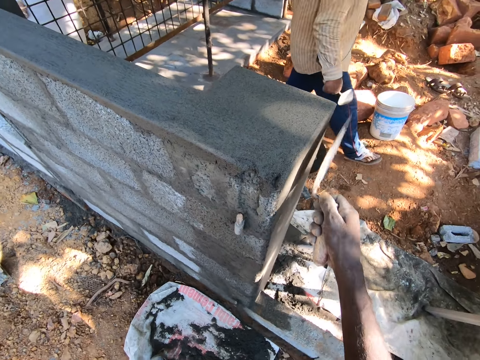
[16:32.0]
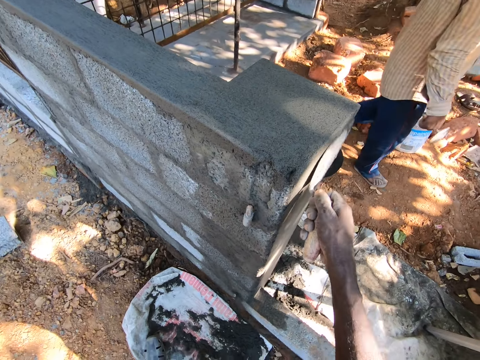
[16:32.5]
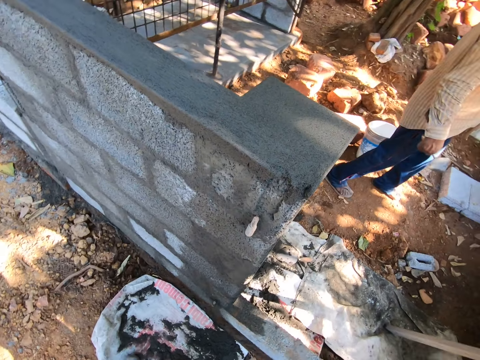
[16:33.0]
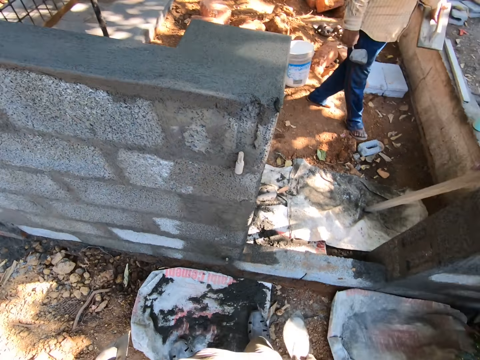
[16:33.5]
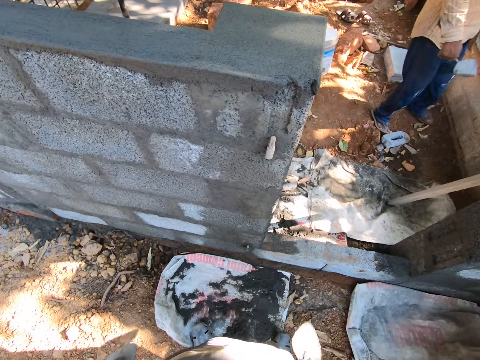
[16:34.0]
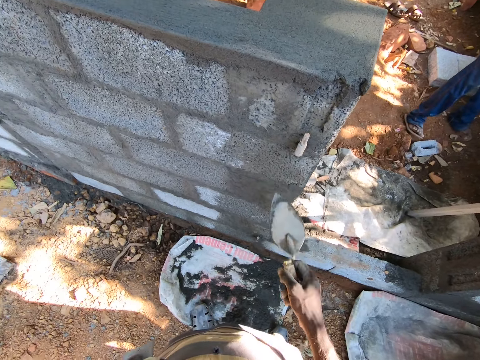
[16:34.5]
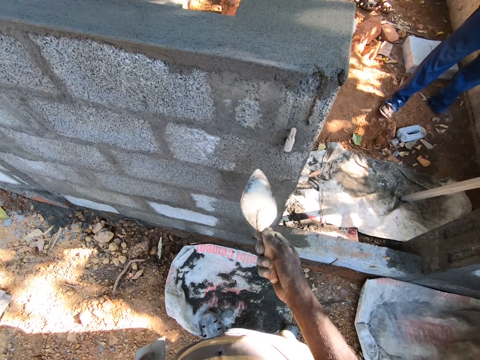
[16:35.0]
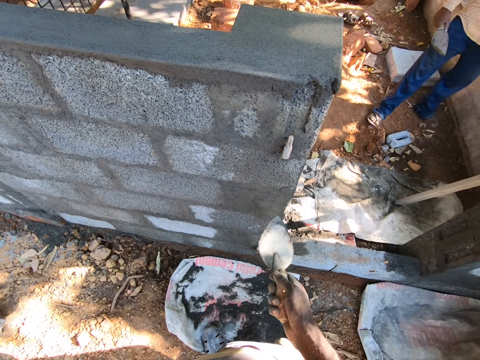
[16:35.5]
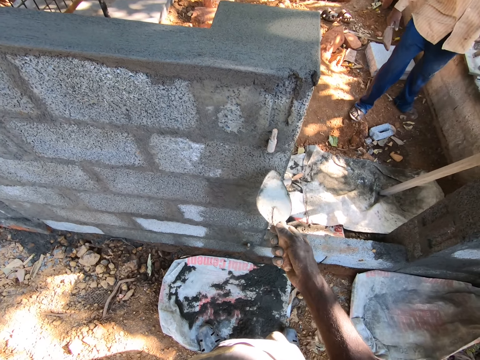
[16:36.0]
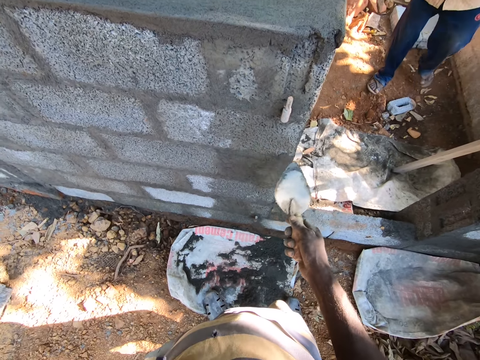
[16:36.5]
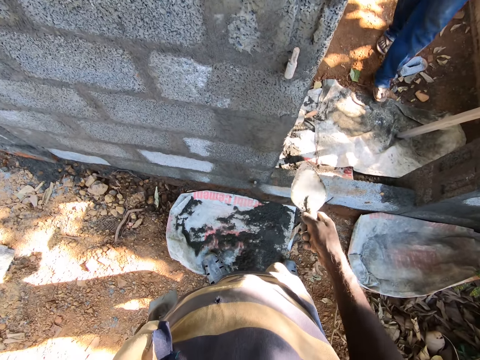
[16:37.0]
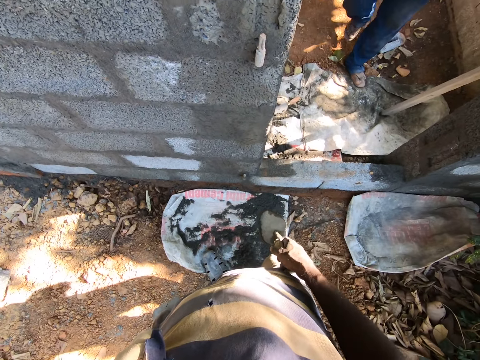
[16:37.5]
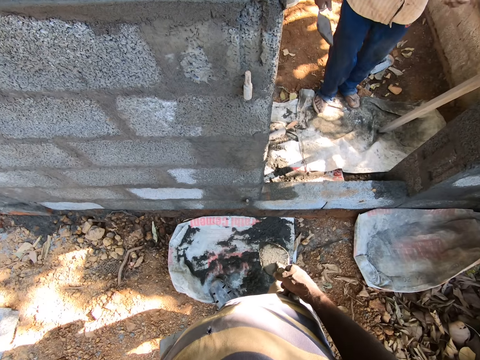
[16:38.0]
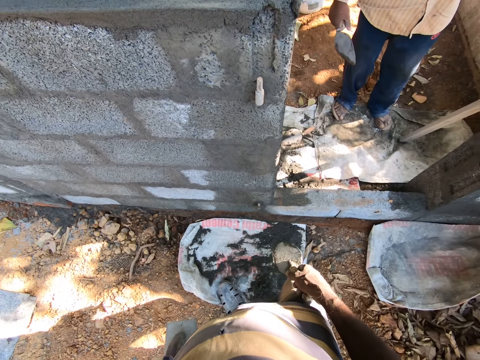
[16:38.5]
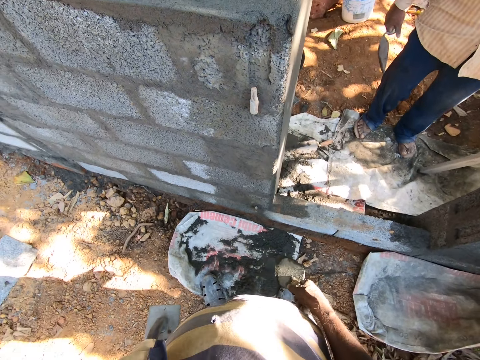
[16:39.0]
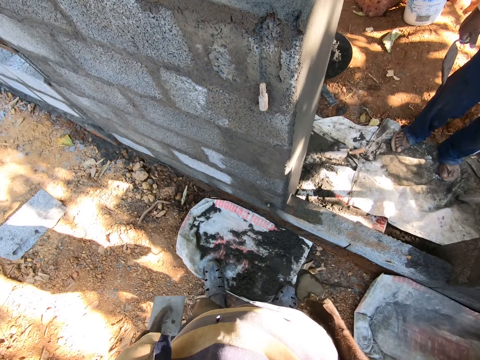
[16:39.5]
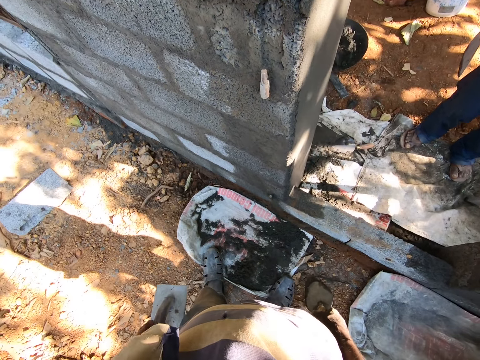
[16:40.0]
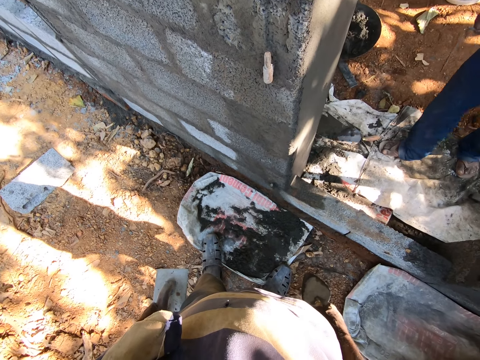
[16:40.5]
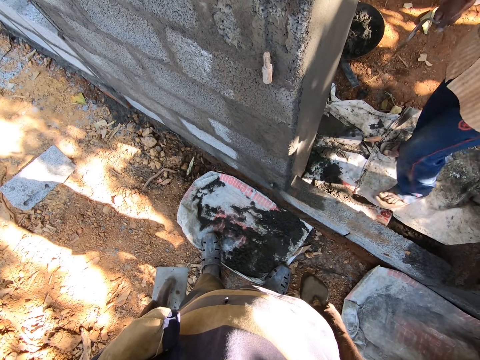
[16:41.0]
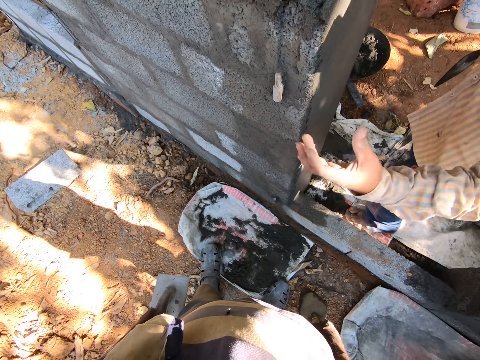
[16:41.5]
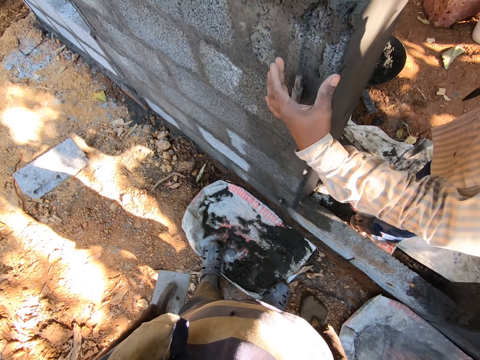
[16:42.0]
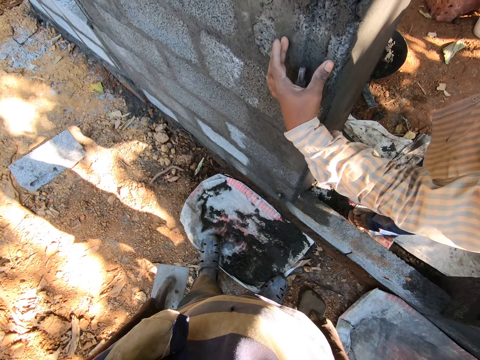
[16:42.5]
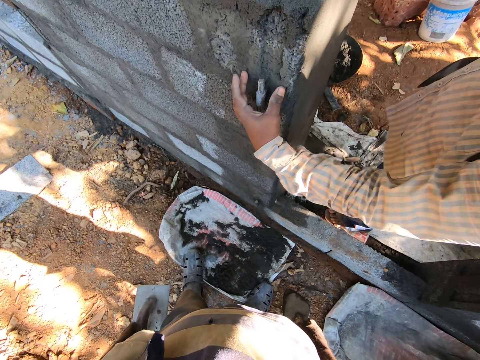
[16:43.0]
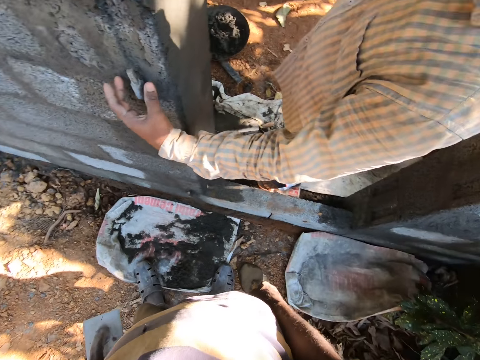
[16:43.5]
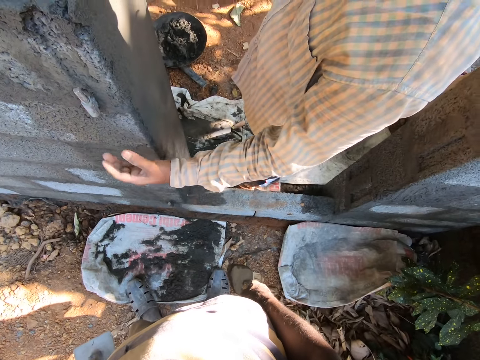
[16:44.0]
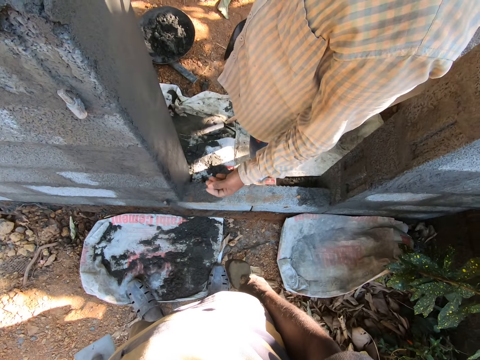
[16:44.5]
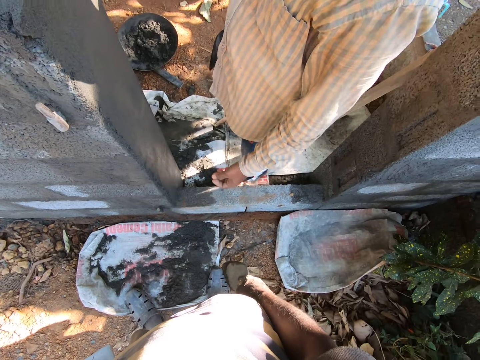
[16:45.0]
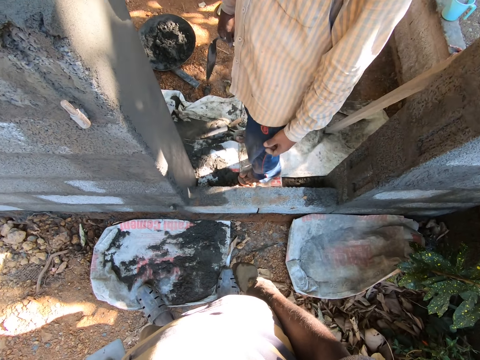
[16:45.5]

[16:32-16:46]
A man walks around the site. The camera wearer converses with the man. The man converses with the camera wearer. The man touches the wall with his left hand.

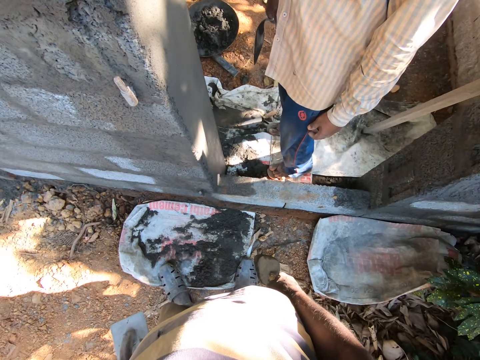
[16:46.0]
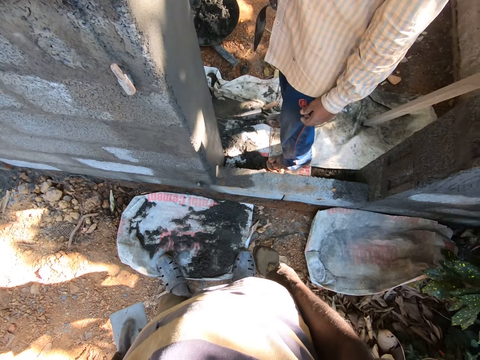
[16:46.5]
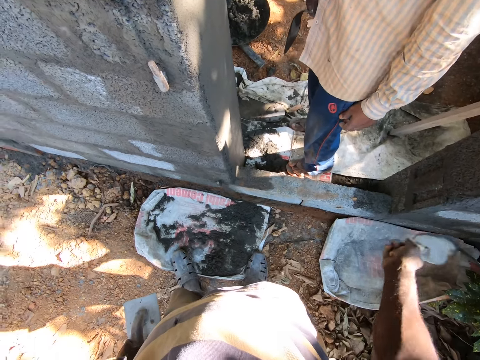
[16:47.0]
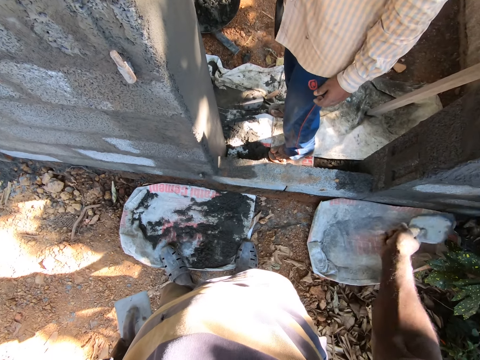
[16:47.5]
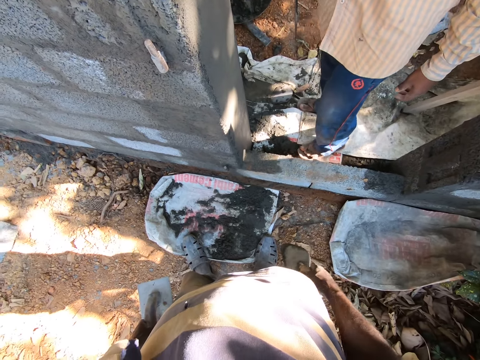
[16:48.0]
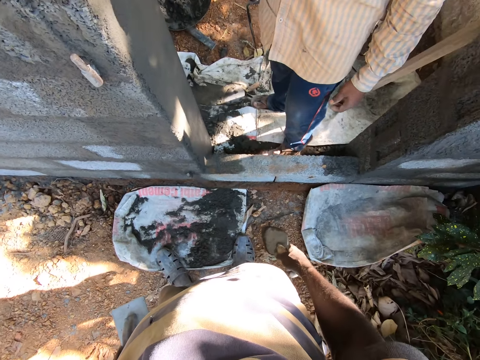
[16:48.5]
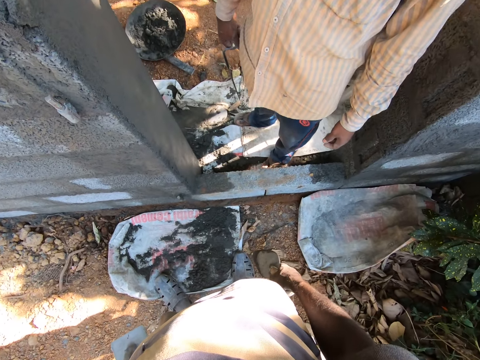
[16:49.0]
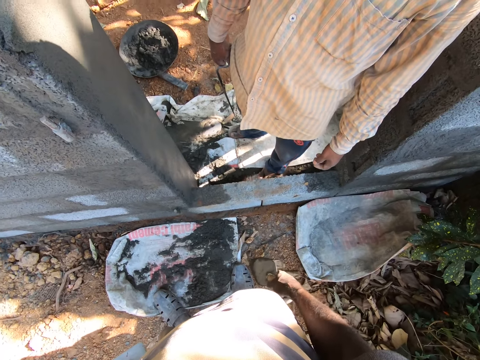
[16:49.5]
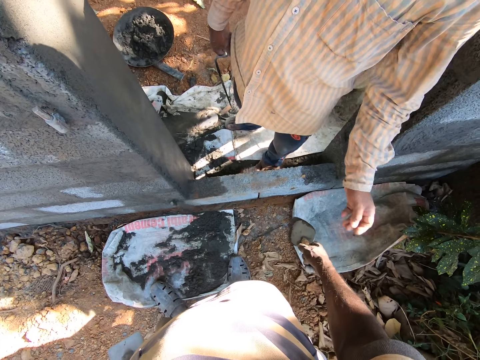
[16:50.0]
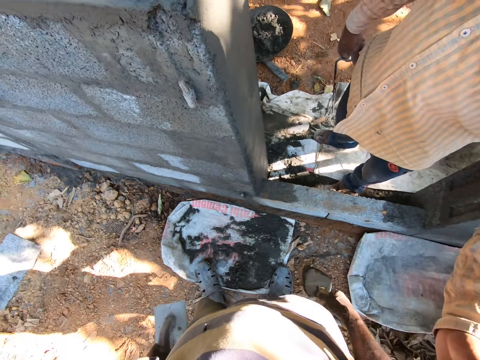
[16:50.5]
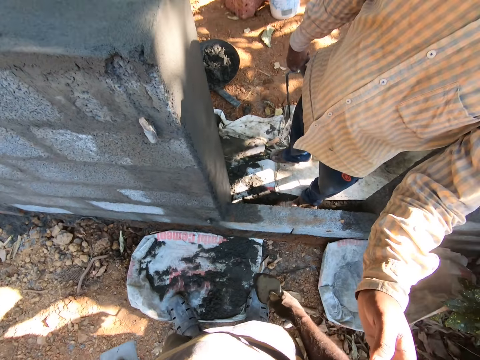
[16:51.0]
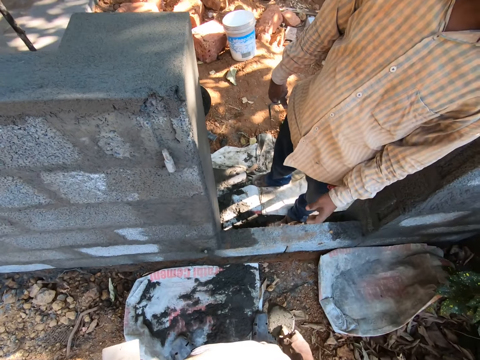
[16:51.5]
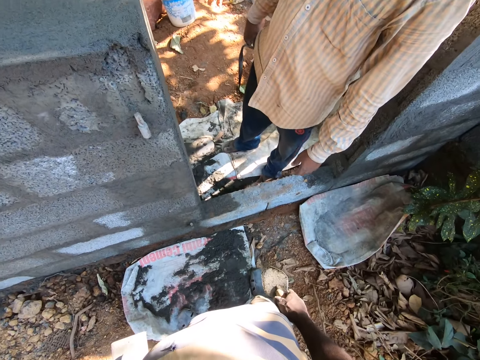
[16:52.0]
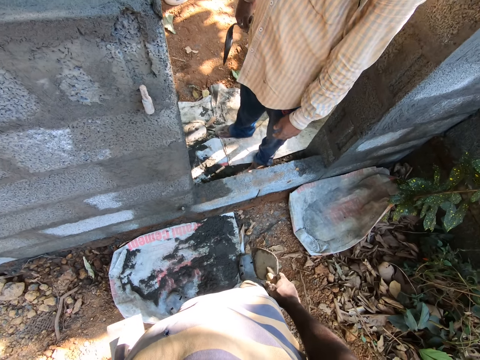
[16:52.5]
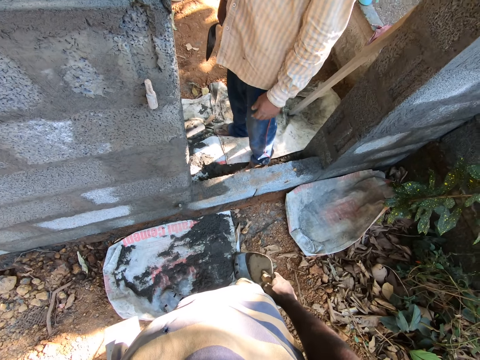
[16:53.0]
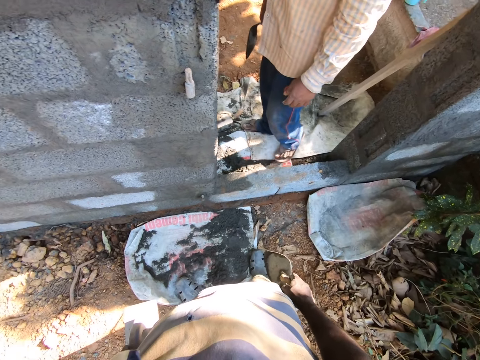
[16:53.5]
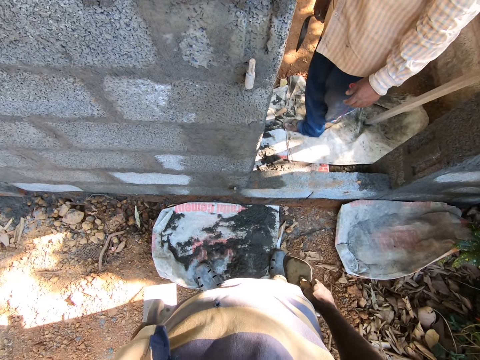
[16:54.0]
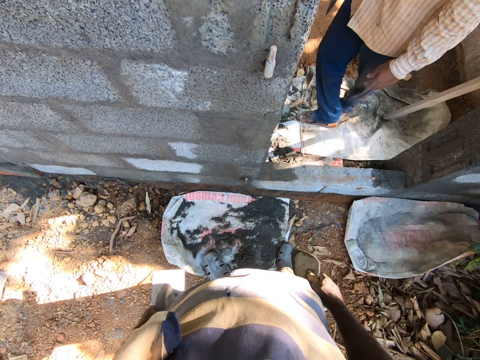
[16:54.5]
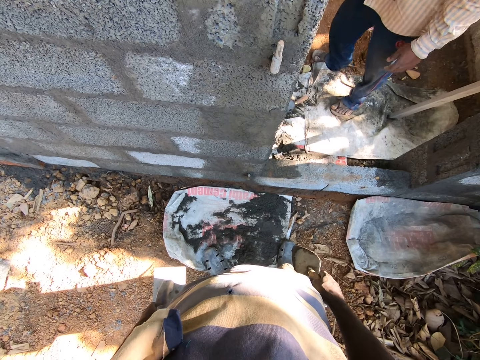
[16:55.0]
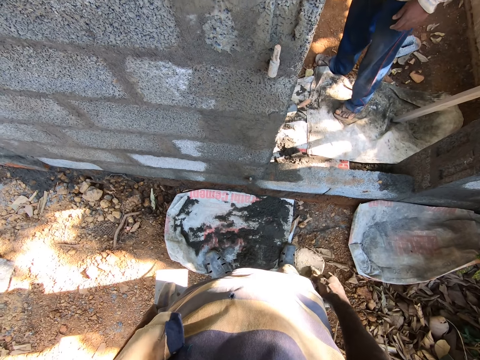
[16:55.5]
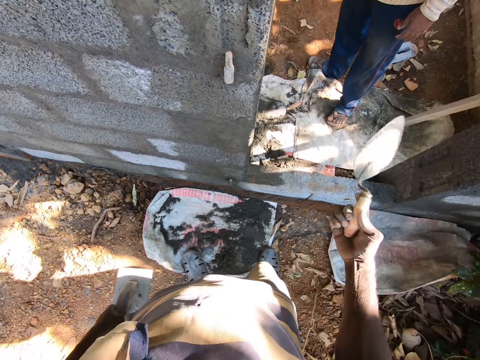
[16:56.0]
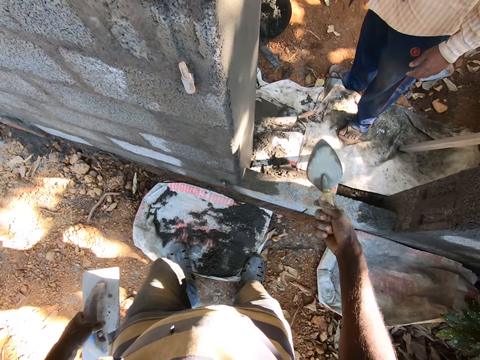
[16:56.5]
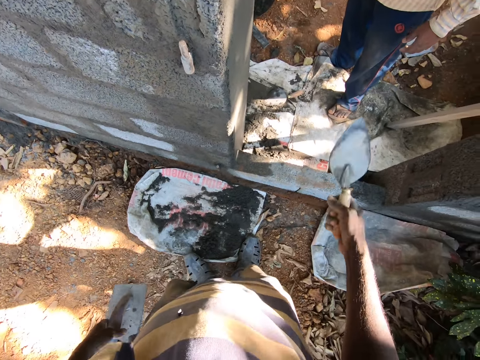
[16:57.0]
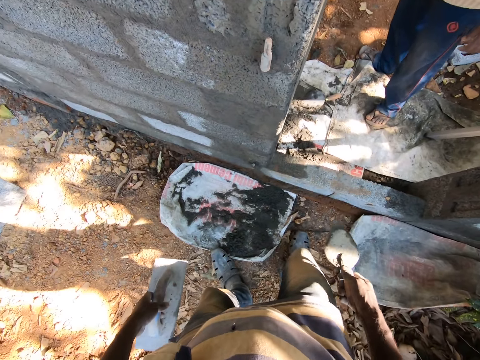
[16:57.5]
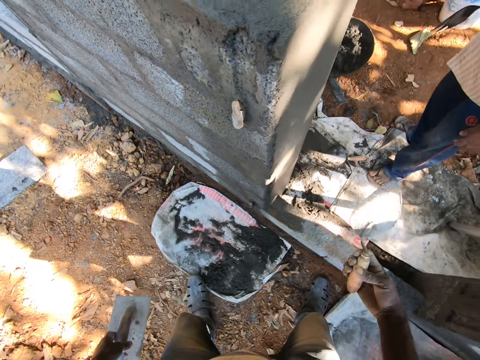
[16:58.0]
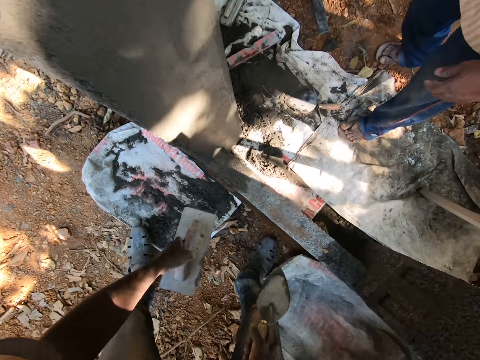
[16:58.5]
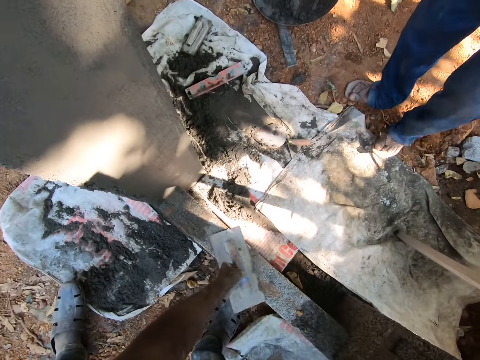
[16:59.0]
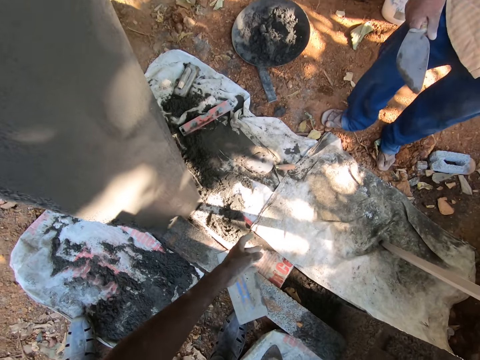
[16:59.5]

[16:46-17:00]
The camera wearer hits the wall with the hand trowel in his right hand. The man touches the camera wearer with his left hand. The camera wearer drops the plastering trowel in his left hand on the floor.
